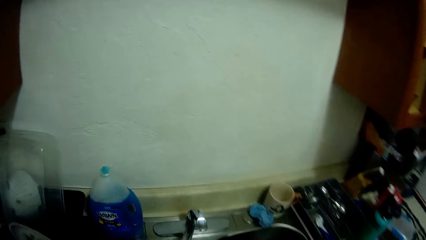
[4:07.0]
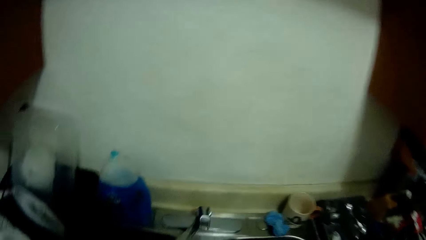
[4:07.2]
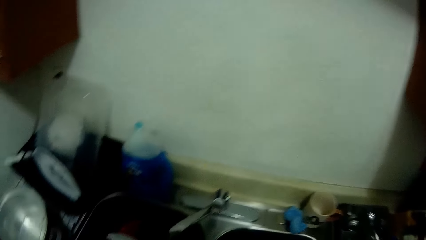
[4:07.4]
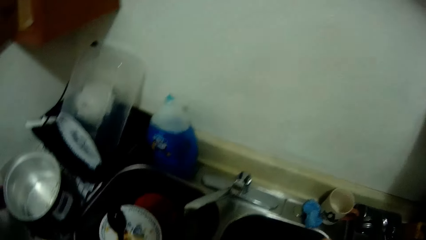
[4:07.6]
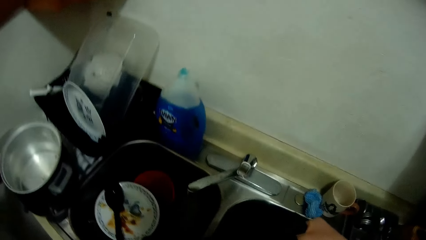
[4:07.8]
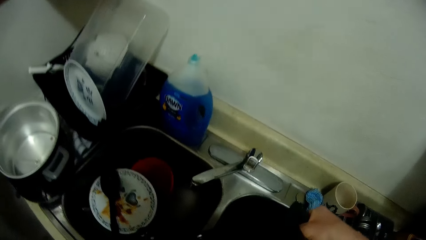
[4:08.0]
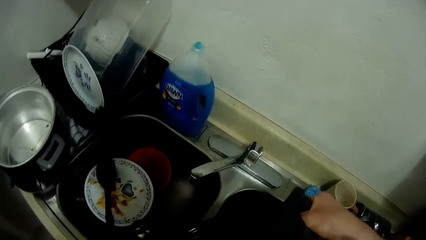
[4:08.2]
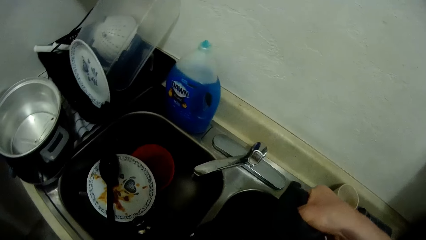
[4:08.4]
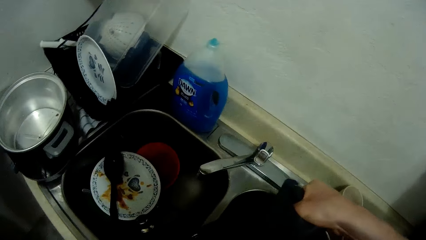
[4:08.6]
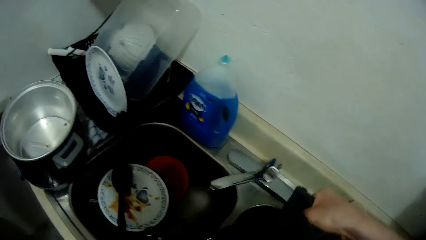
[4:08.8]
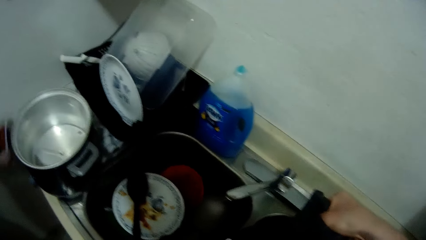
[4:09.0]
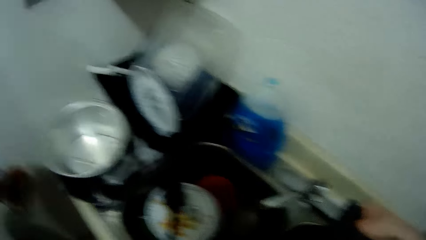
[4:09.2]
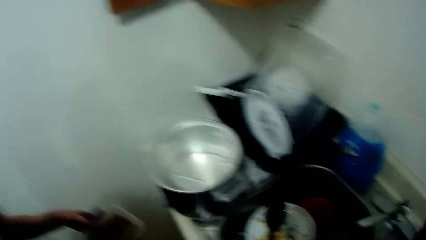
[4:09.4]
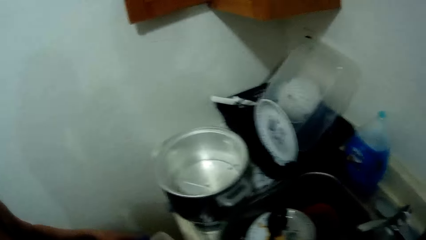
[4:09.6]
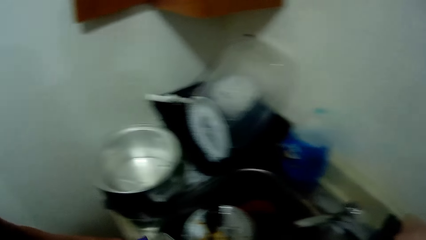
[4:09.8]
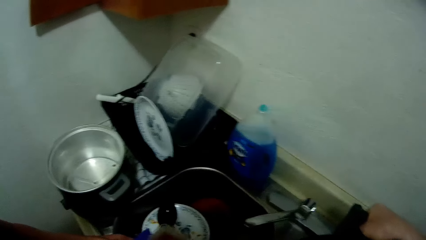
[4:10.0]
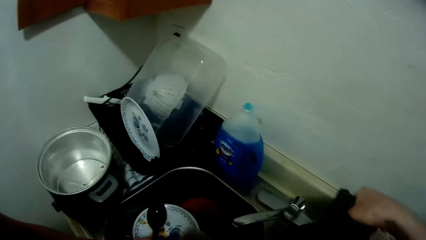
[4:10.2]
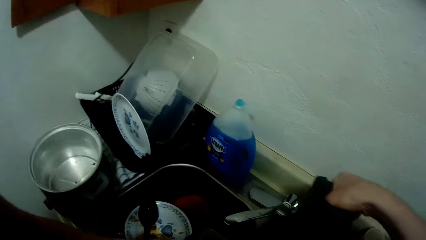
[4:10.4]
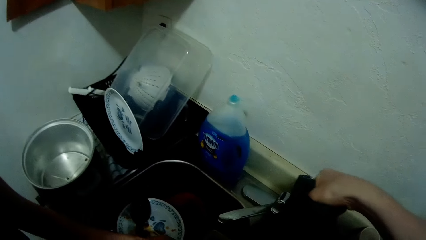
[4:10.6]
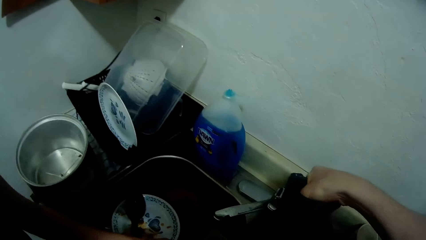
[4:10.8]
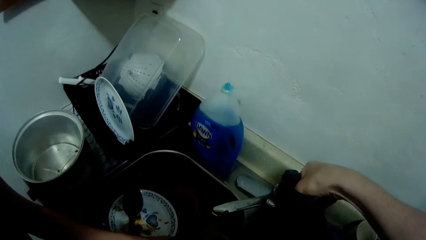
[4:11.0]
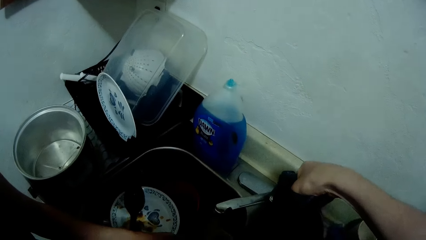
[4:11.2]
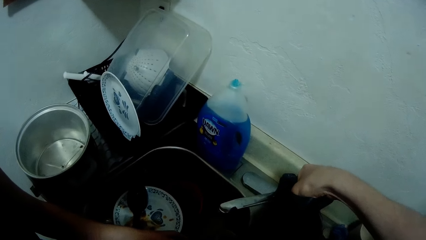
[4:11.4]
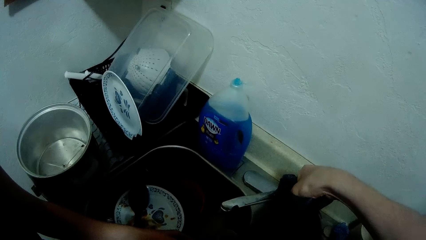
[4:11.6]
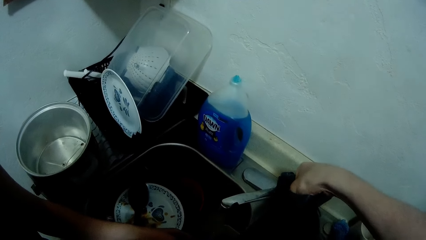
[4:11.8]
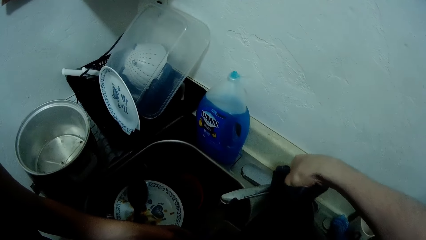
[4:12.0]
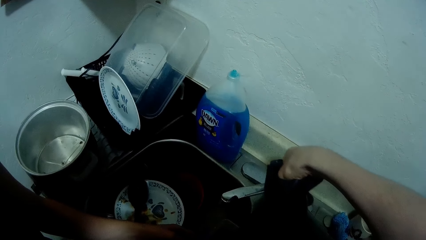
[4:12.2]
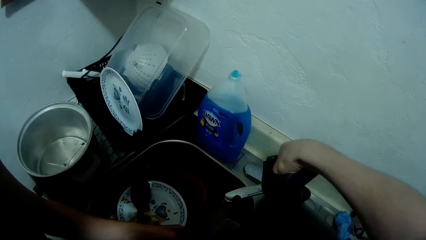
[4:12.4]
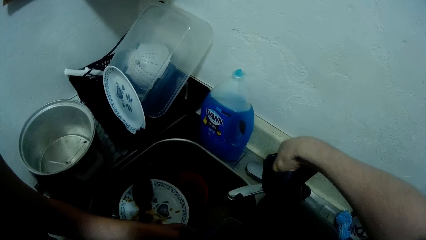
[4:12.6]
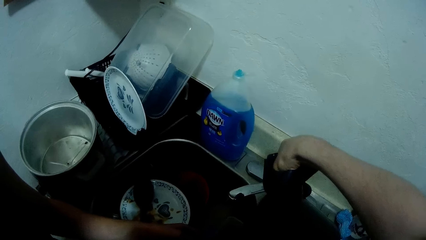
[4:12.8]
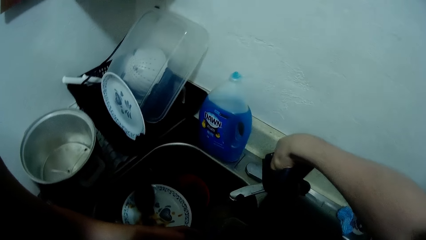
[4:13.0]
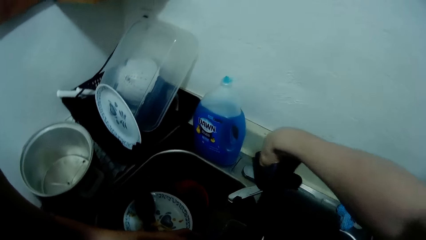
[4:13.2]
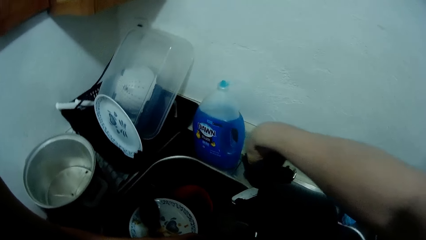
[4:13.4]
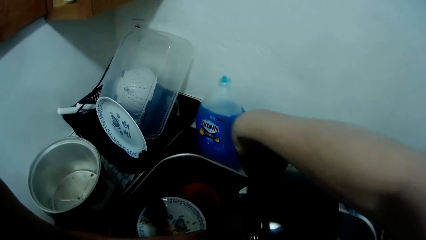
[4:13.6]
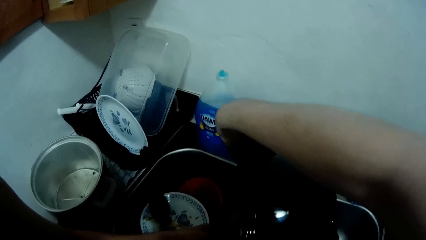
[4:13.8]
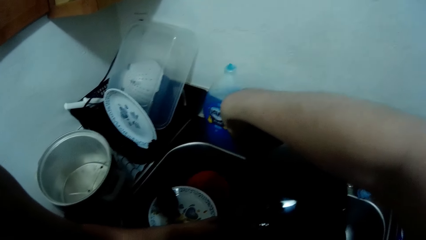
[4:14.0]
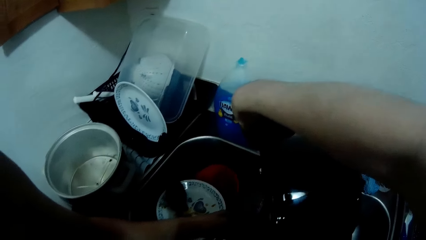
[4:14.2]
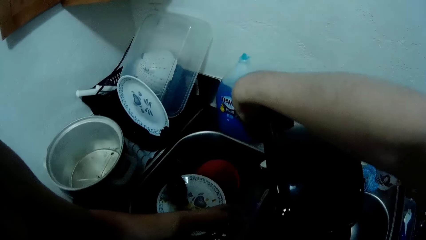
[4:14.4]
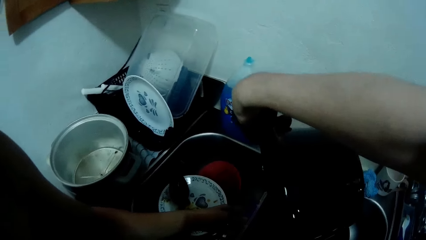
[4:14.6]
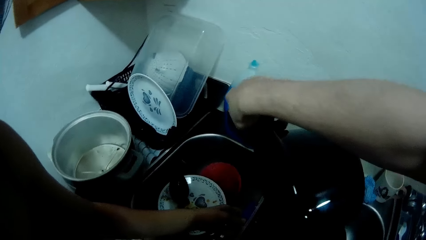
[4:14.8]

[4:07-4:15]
The camera wearer puts down a cooking pot in a sink. The woman walks around a kitchen and picks the other plastic bowl from the counter with her left hand. The camera wearer cleans the cooking pot with a scrubber. They pour the content of the pot into the other plastic bowl in the woman's hands. They pour water from the cooking pot in the sink.

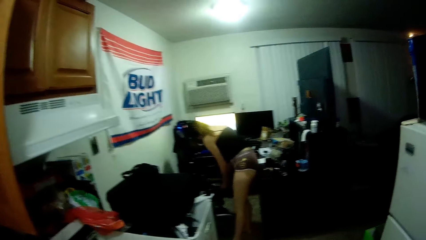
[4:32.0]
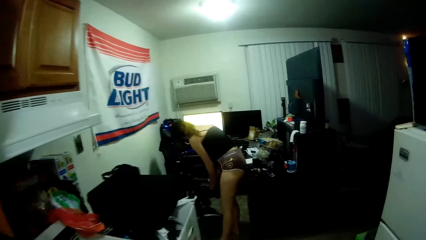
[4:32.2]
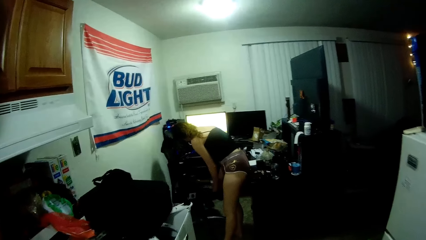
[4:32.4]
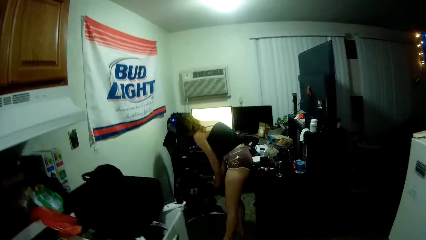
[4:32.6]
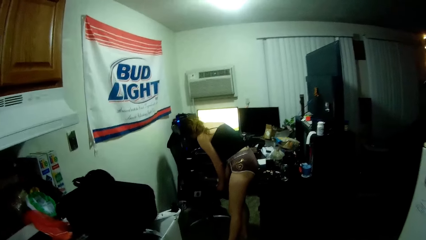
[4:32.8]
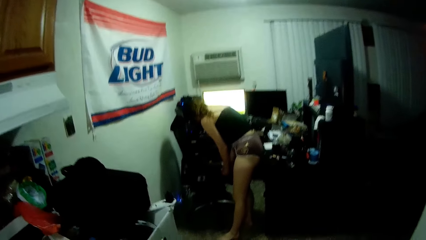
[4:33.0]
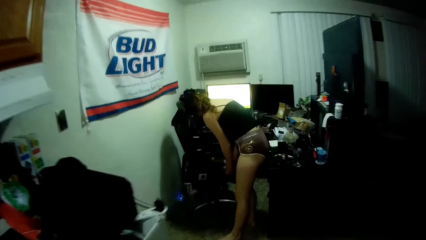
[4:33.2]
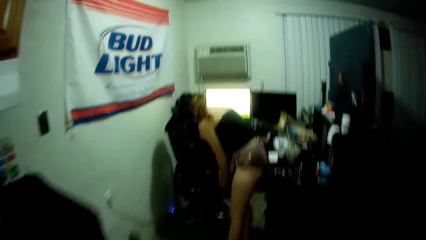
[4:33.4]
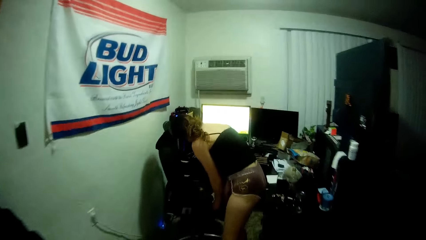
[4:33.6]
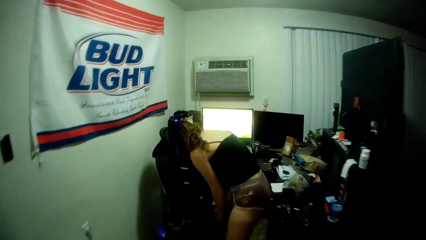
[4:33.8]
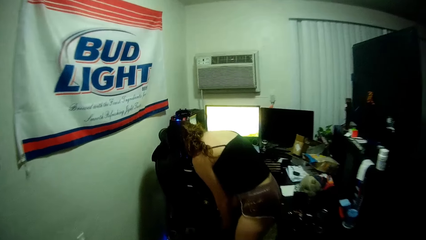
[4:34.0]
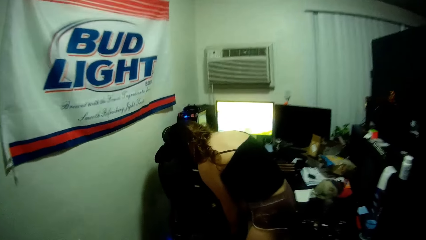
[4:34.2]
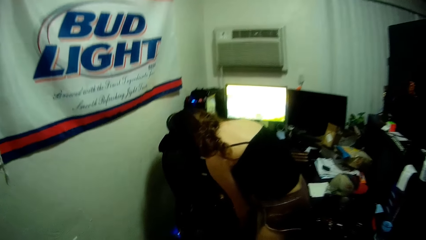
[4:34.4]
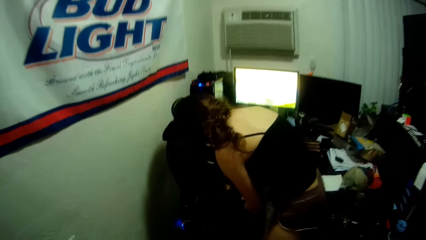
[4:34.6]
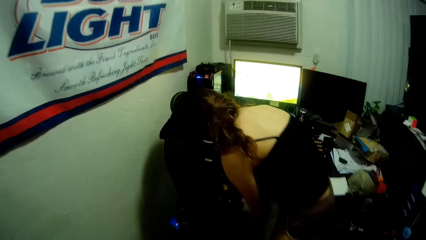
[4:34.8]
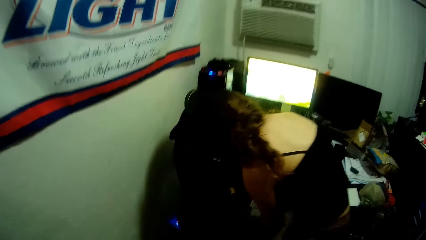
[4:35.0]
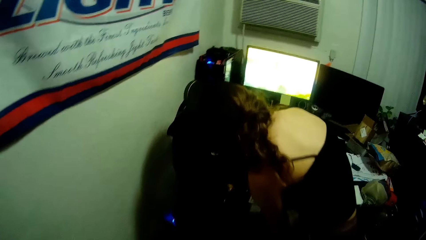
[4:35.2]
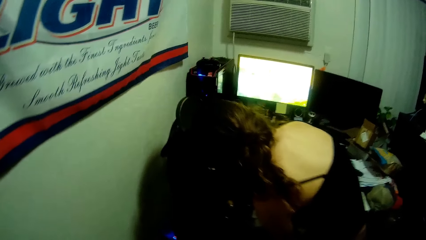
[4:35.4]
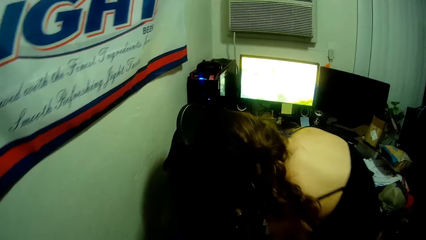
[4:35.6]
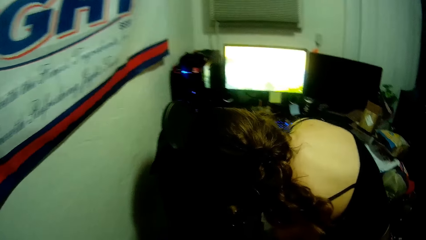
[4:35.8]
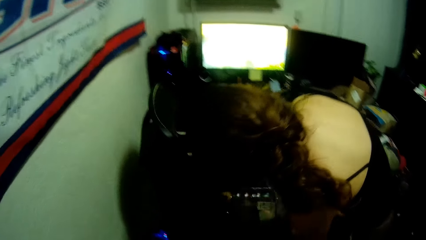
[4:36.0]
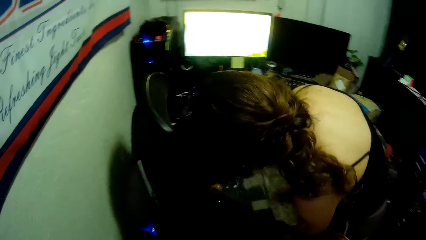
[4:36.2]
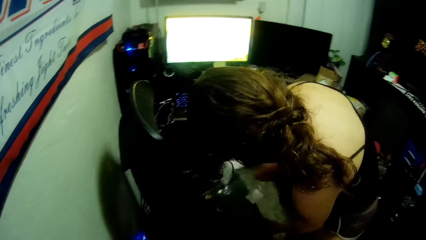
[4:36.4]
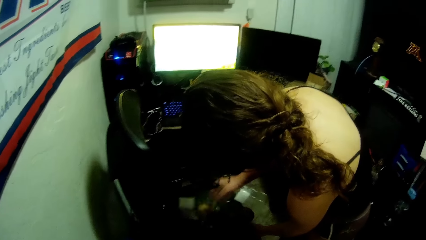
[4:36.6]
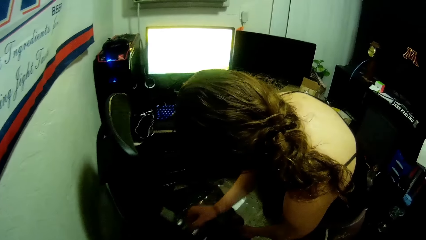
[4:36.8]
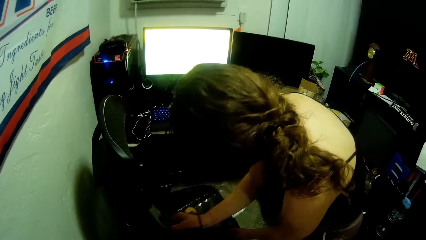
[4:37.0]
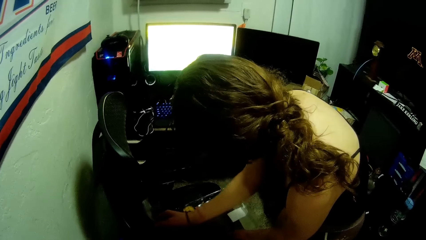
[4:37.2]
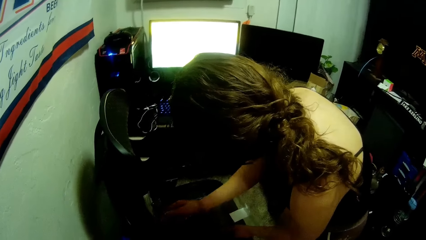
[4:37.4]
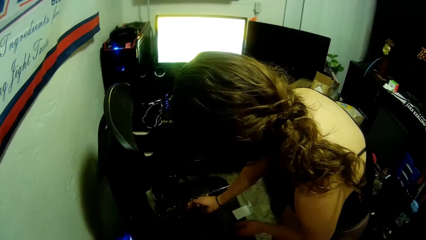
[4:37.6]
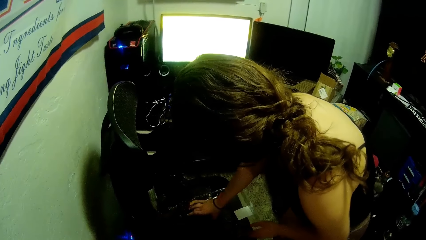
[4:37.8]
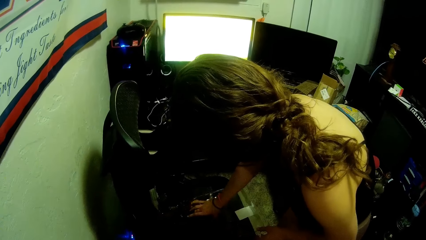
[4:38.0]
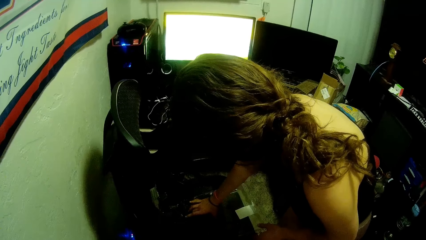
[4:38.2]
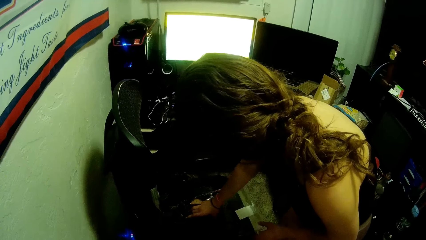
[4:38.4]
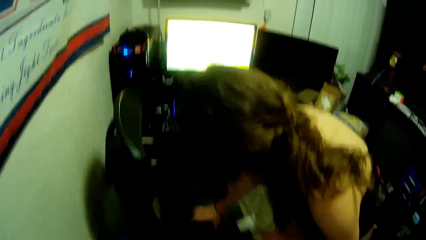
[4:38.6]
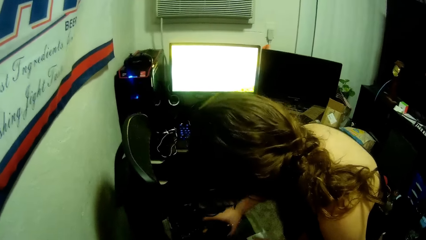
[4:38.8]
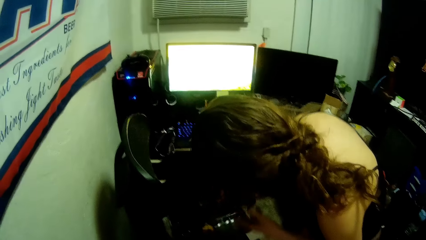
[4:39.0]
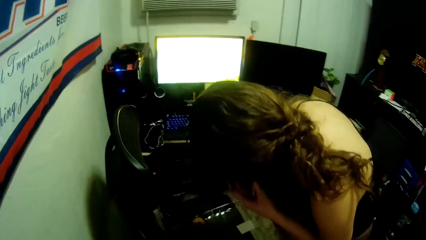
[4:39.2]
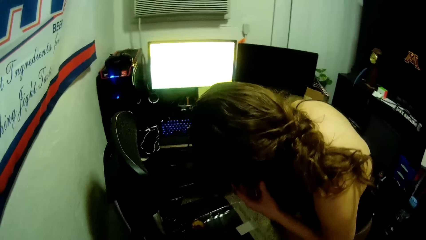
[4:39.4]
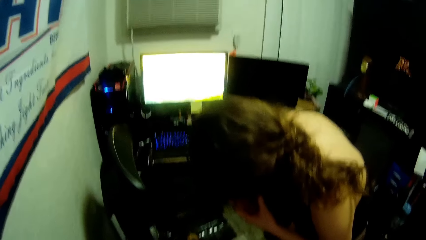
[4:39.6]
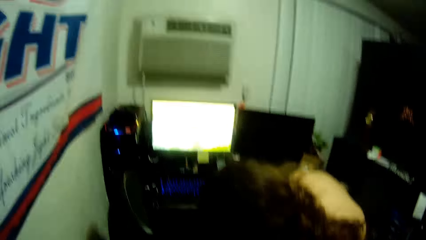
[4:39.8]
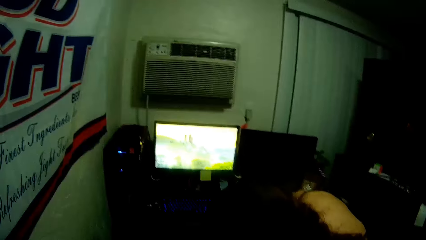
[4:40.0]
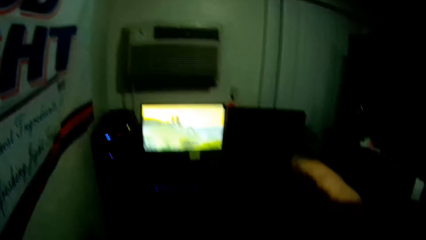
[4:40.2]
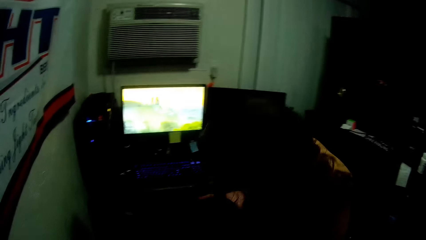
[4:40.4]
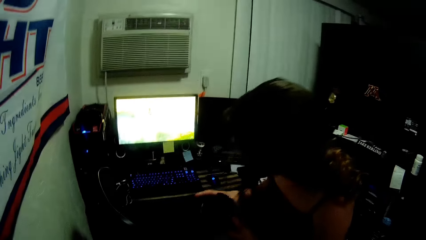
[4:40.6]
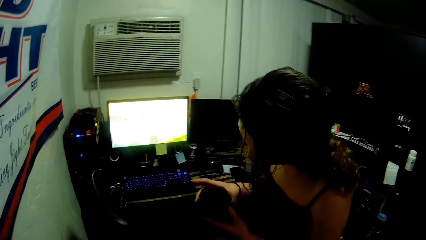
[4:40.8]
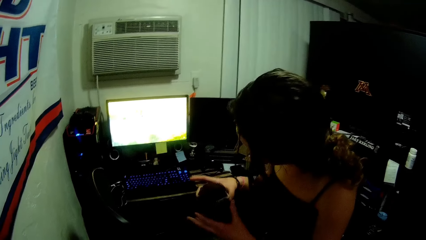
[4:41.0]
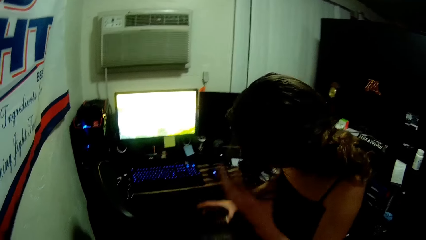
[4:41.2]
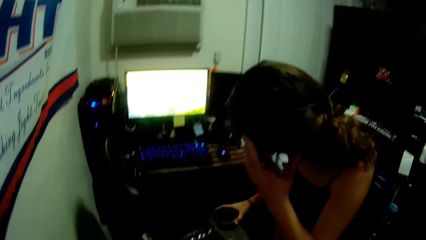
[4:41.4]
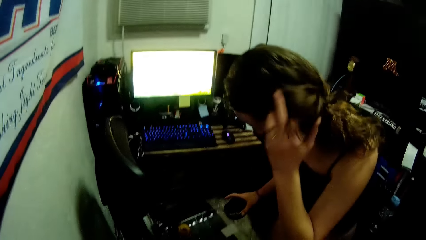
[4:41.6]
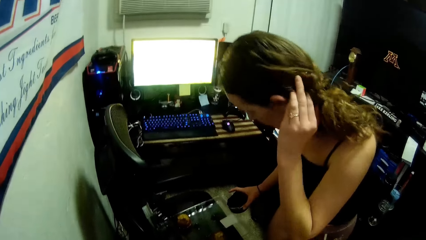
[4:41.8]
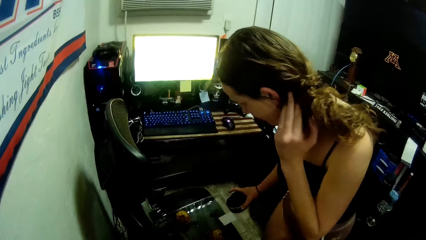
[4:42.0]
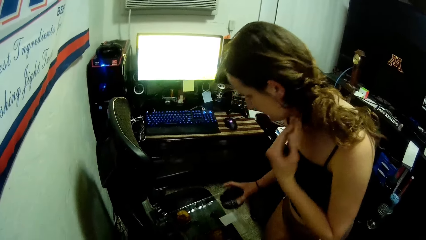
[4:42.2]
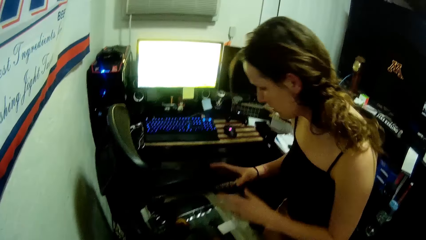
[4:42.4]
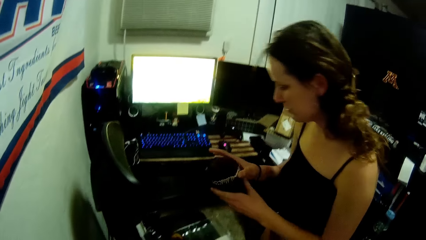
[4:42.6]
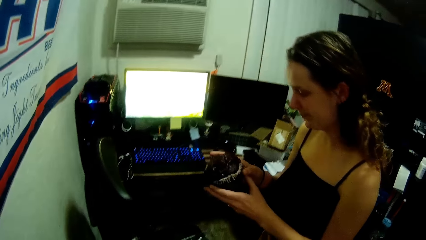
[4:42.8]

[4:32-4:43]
A woman puts down a storage can on a seat. The woman opens the pack of cupcakes. The woman picks a cupcake from the pack with her right hand, smells the cupcake, and adjusts her hair with her left hand.
